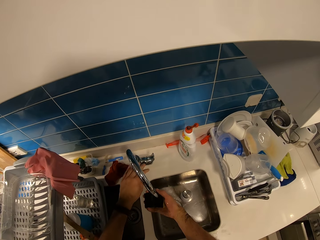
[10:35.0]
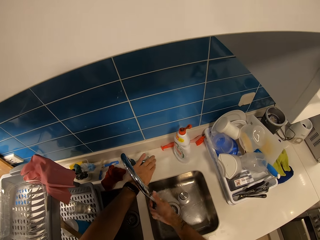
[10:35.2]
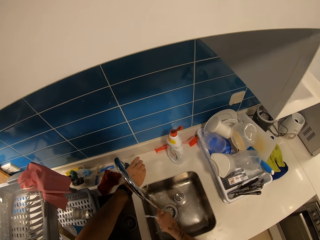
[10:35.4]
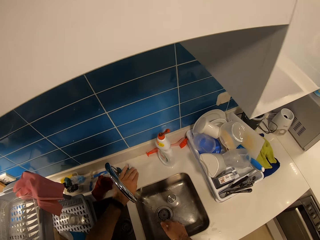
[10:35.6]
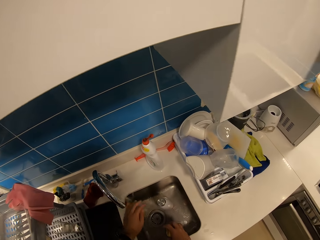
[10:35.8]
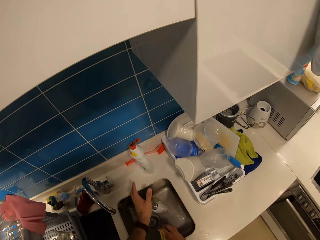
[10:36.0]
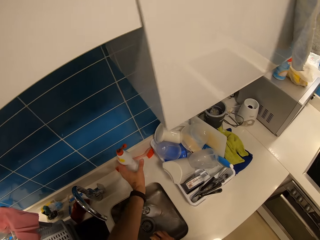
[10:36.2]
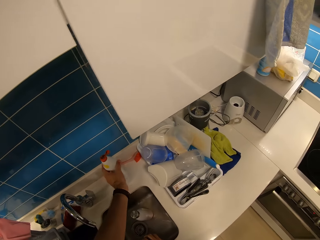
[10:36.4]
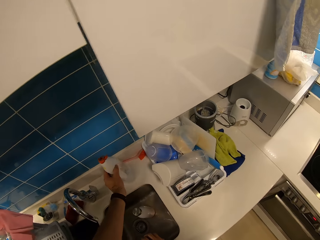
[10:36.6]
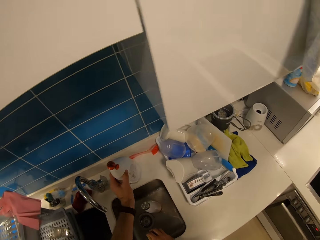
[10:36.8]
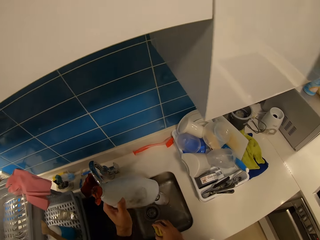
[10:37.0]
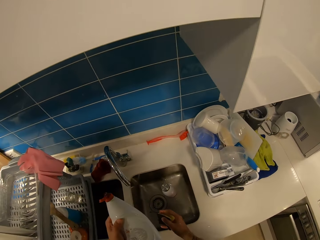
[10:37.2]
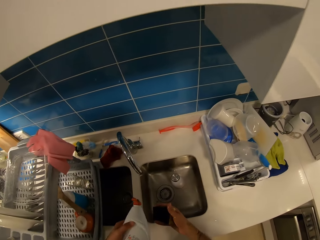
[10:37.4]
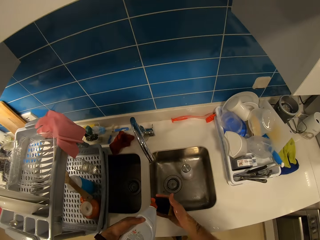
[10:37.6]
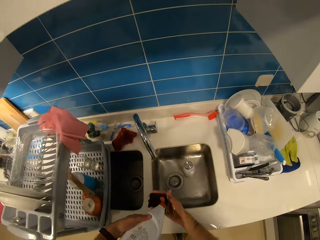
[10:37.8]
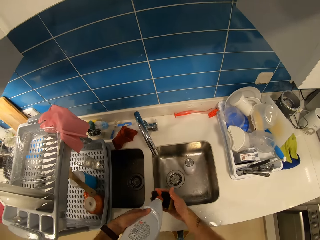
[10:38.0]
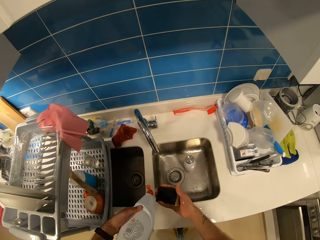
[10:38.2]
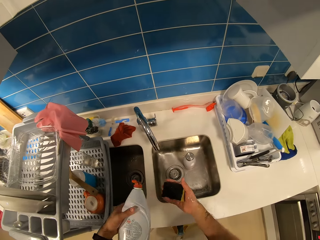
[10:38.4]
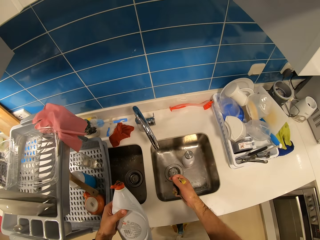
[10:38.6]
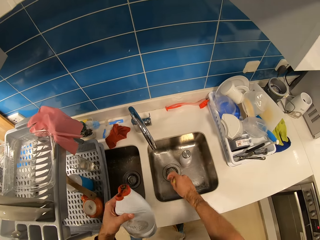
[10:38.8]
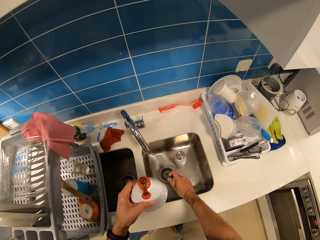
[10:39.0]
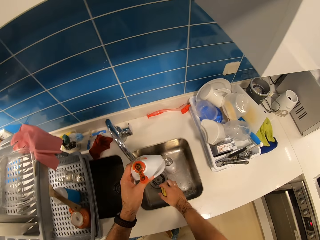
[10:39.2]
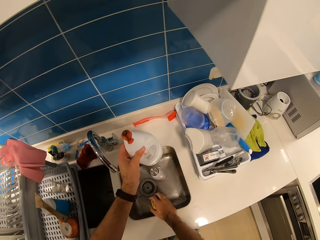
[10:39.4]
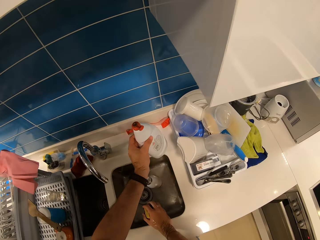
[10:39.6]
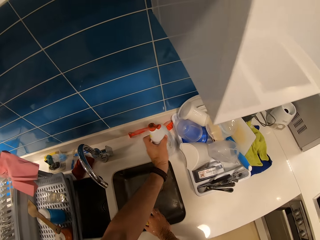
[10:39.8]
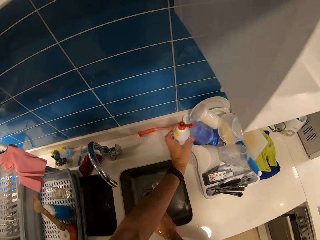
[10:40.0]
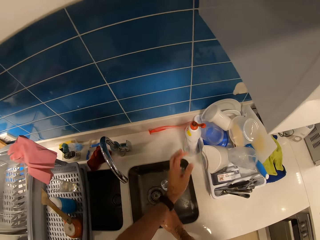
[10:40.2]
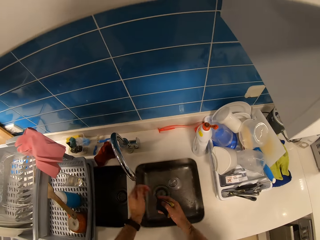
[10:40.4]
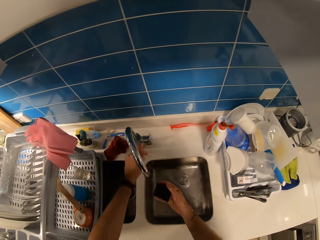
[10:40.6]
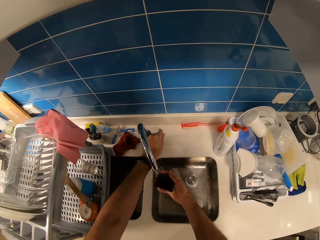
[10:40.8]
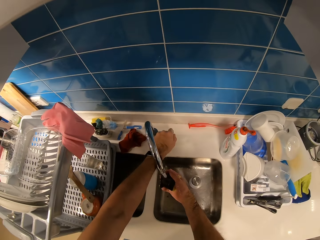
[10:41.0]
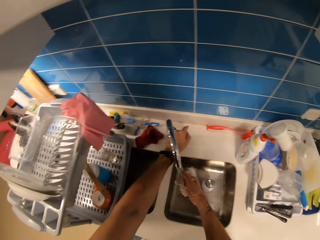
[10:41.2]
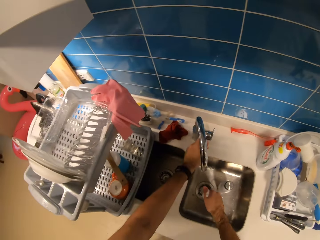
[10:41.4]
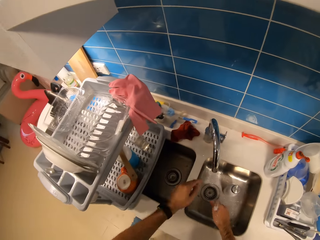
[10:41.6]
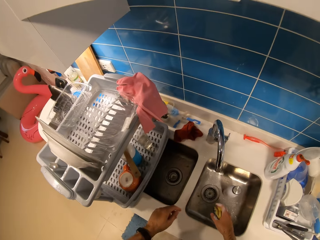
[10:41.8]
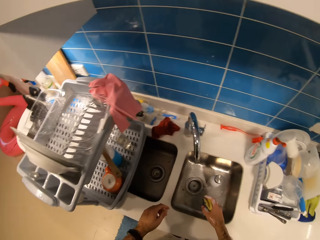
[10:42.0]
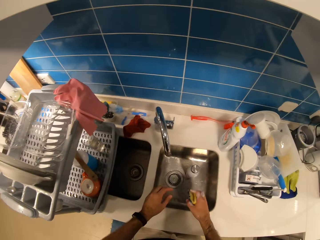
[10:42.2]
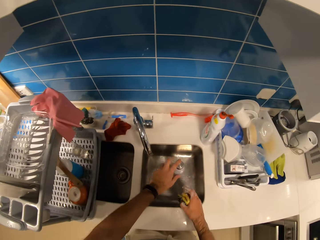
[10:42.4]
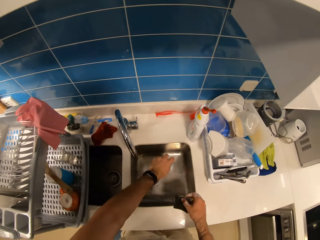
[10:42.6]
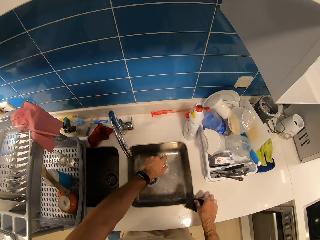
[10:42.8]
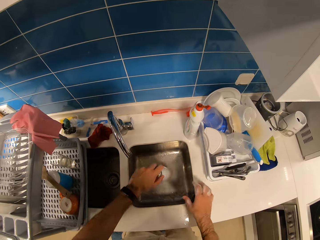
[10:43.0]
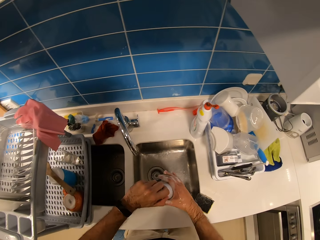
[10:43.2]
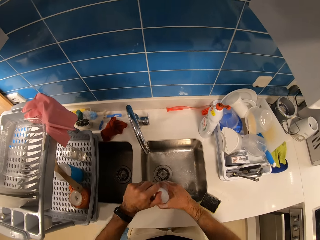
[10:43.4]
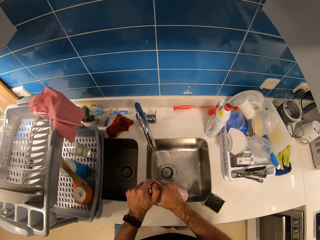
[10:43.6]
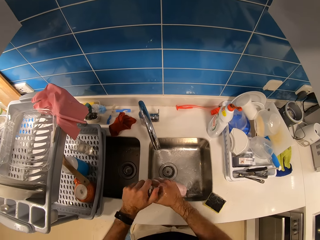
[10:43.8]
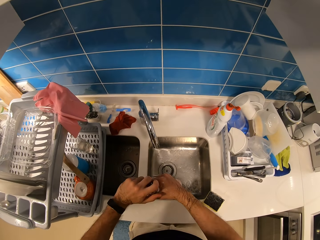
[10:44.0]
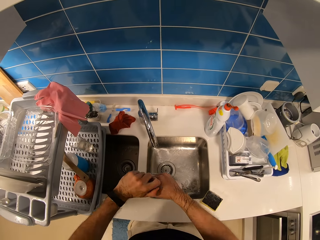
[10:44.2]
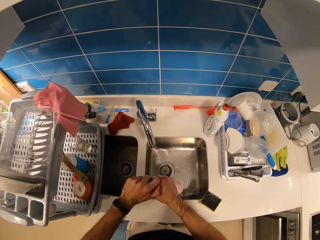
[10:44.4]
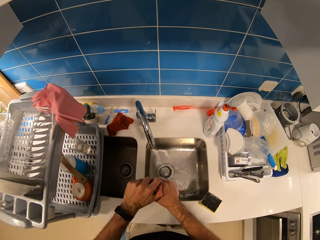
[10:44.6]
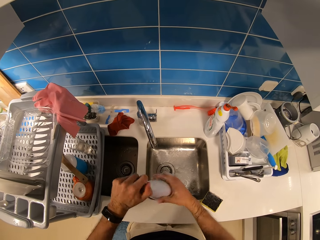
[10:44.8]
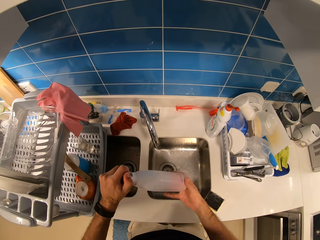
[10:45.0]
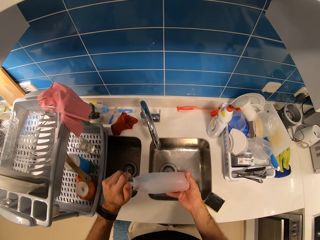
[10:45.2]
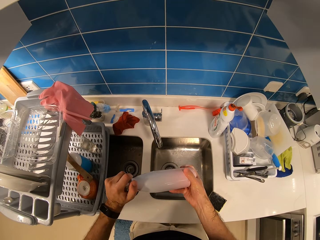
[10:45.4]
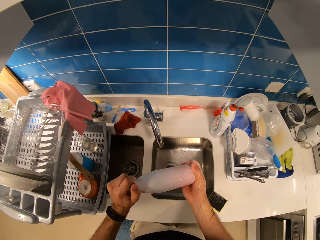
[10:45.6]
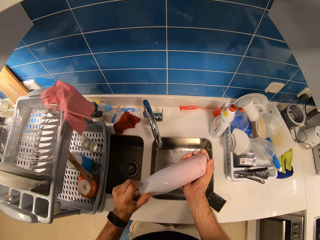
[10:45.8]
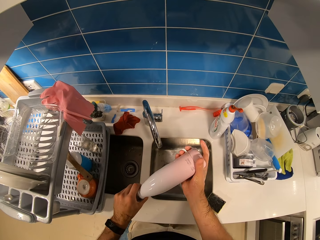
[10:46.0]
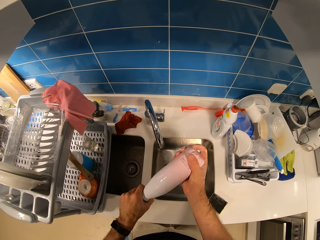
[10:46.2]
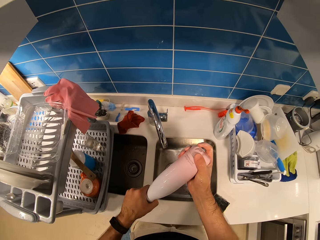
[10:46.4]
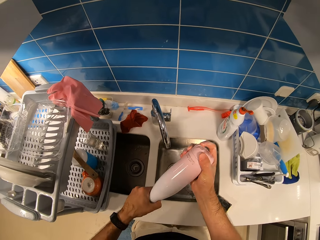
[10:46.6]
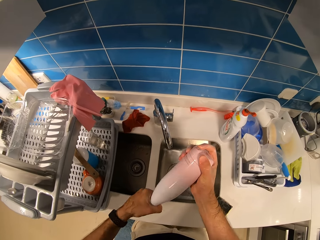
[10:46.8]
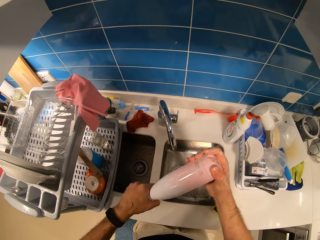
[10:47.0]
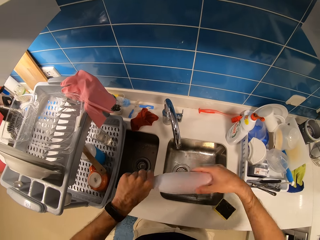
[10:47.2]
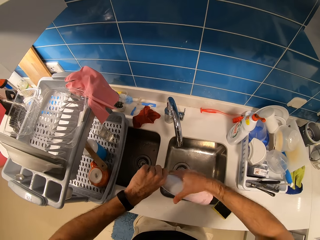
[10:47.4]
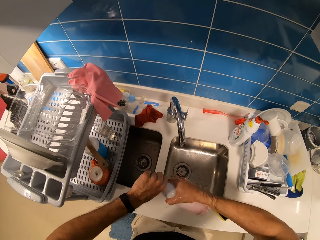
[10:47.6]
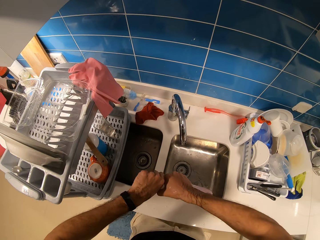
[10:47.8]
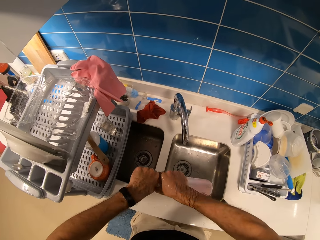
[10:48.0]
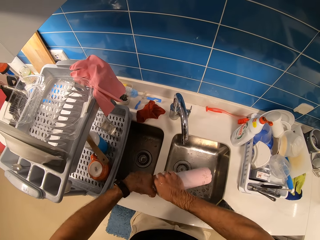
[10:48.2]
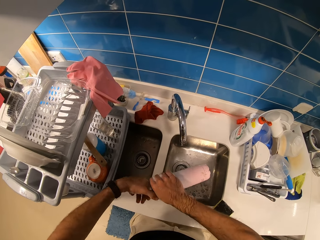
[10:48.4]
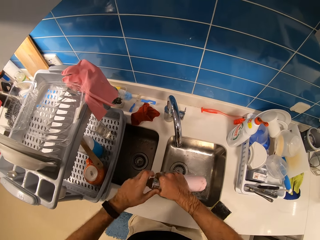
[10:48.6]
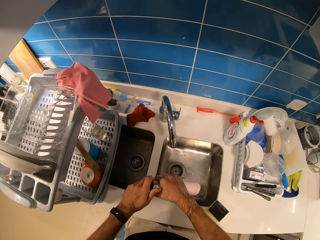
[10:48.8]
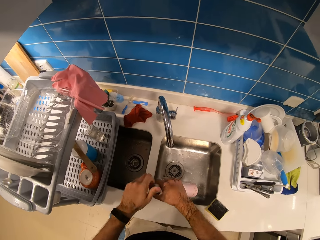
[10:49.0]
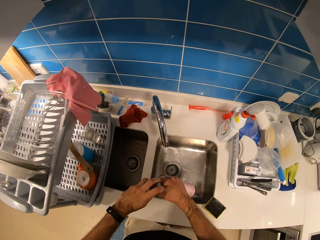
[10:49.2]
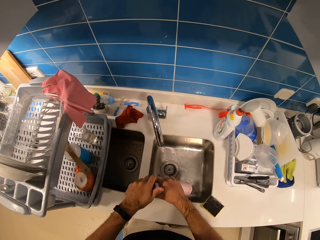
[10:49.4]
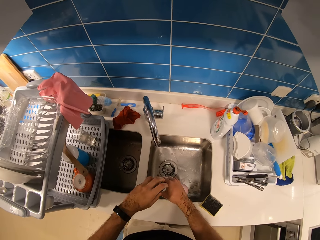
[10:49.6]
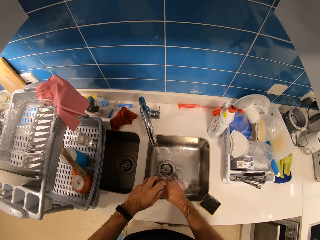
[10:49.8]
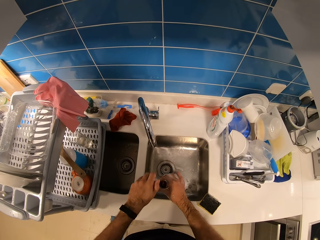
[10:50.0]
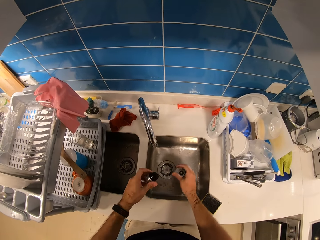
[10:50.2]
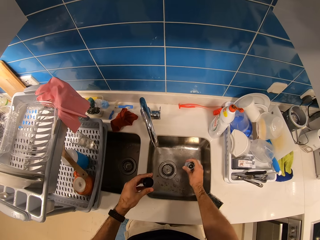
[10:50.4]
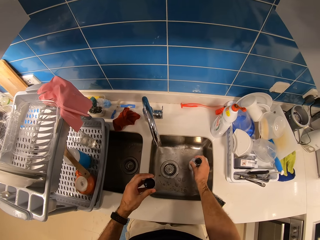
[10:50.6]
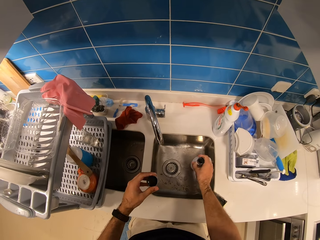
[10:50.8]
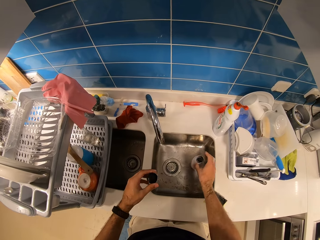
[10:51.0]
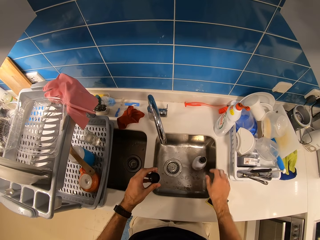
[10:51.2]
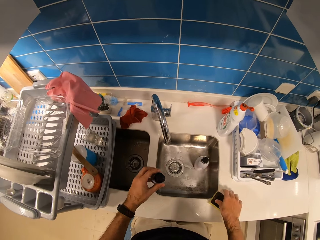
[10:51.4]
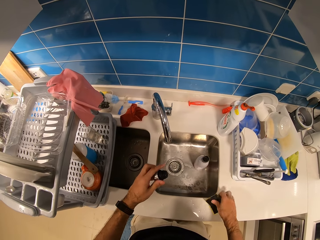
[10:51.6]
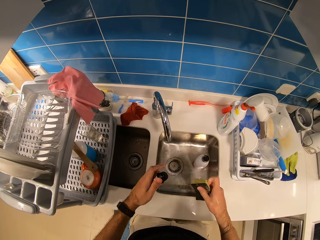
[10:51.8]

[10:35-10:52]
The camera wearer closes the sink tap. They pick up the soap bottle from the sink. They smear the soap on the sponge dish. They squeeze the sponge dish in the sink. They put the soap bottle on the sink. They open the sink tap. They squeeze the sponge dish in the sink. They close the sink tap. They hold the bottle in the sink. They put the sponge dish on the sink. They pick up the bottle from the sink. They hold the bottle with both hands. They open the bottle lid. They put the bottle inside the sink. They pick up the sponge dish from the sink.

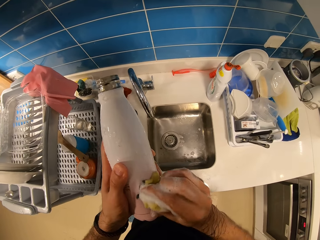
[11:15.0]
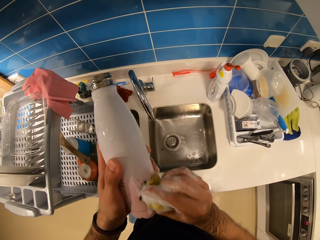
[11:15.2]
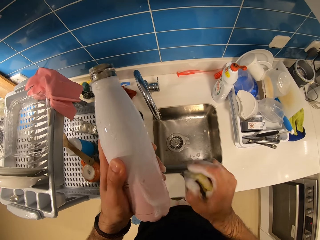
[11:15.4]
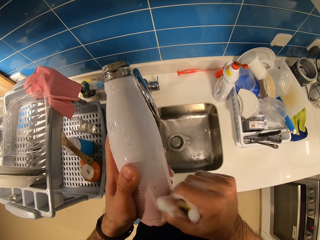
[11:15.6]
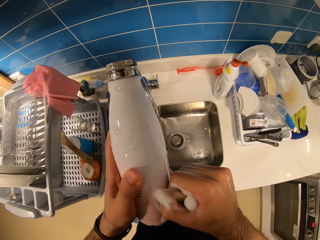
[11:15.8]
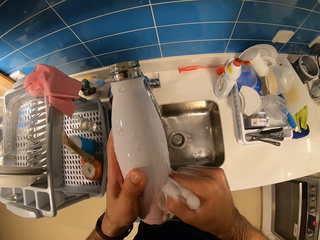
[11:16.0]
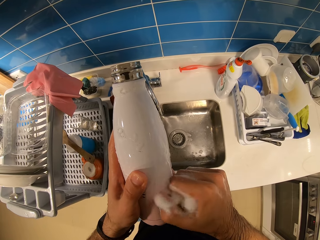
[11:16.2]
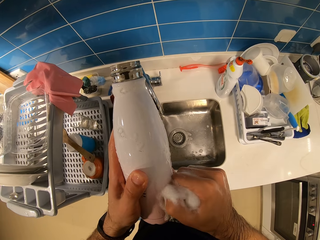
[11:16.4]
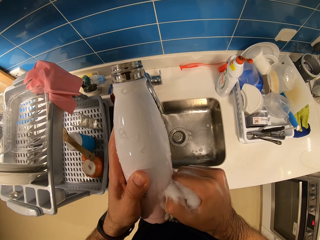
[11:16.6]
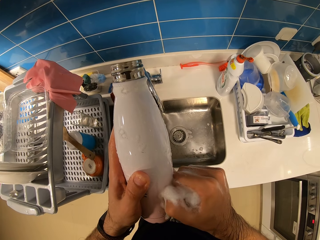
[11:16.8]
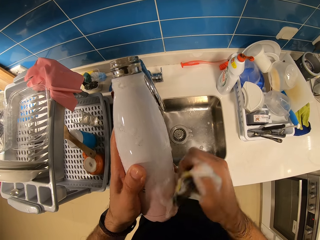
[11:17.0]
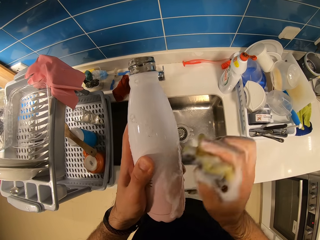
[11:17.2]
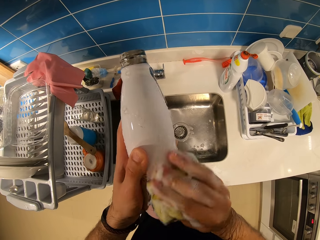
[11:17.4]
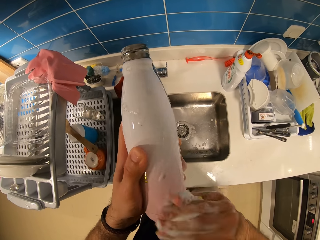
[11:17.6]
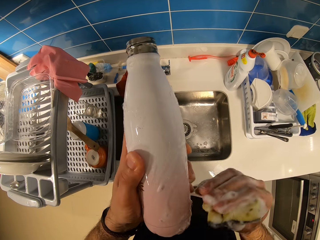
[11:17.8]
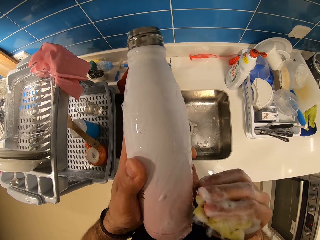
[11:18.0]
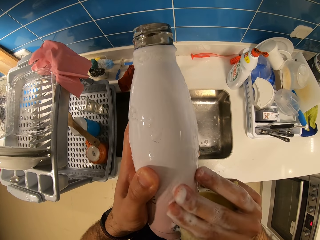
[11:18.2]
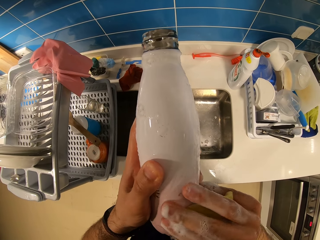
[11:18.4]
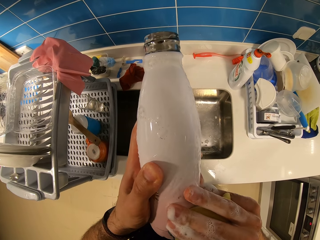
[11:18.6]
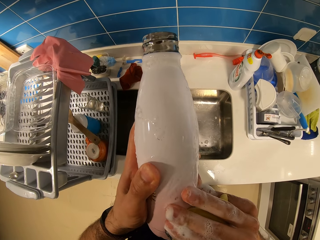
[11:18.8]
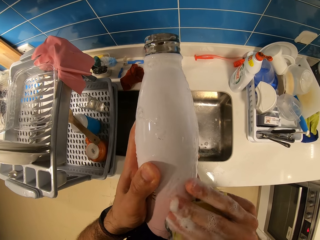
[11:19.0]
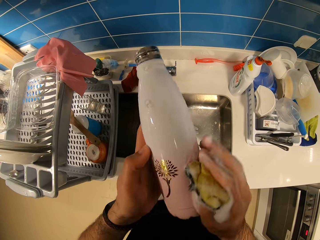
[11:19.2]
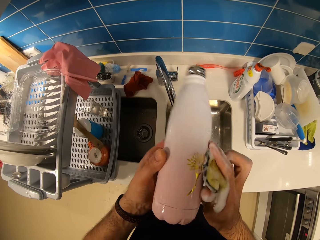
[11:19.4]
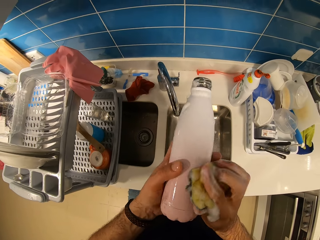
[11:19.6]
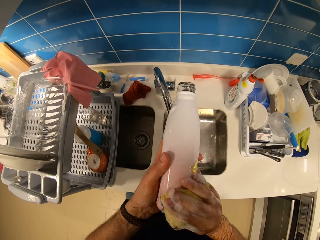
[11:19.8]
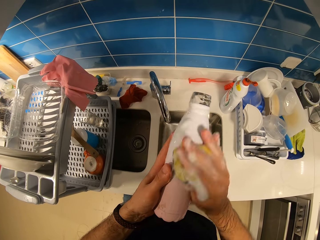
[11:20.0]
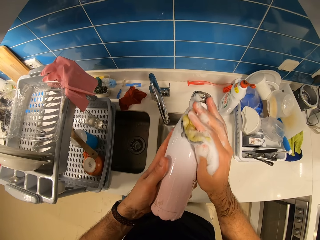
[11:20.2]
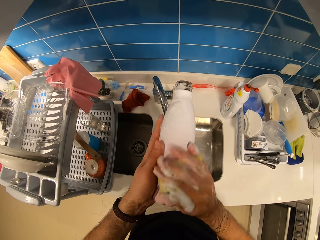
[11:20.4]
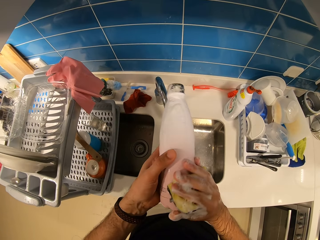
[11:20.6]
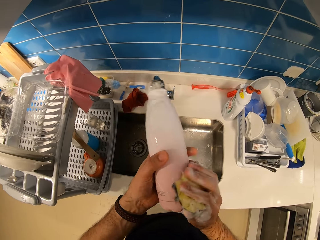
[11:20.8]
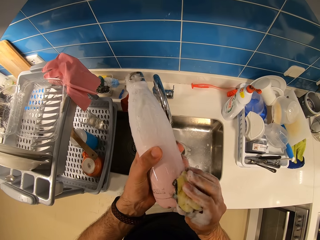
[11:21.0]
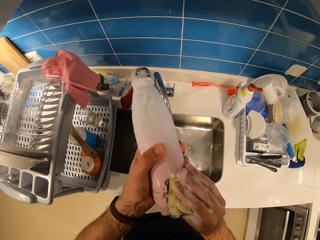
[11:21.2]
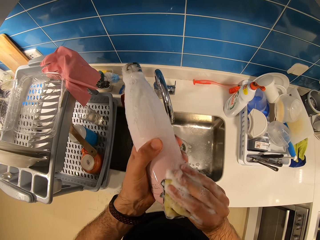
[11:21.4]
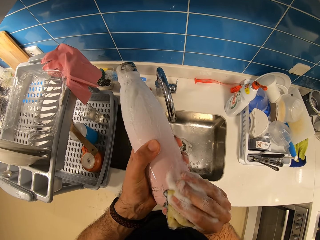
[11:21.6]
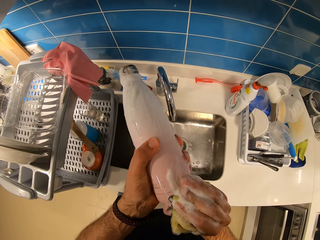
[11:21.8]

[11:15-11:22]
The camera wearer scrubs the bottle with his hand.
